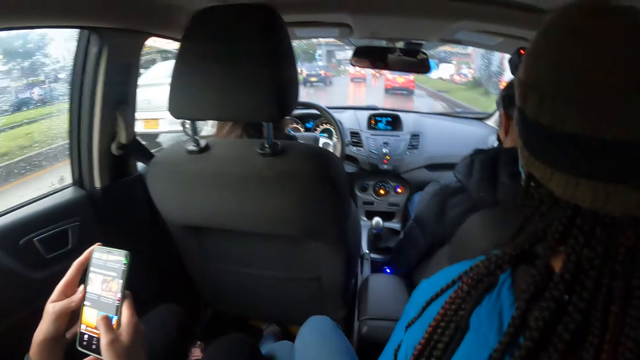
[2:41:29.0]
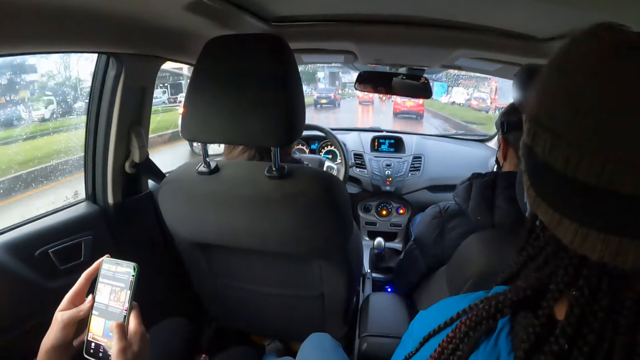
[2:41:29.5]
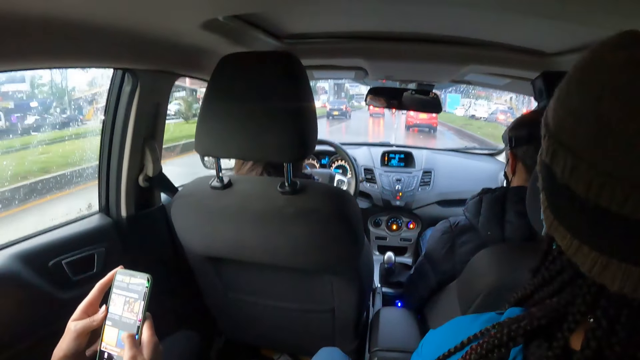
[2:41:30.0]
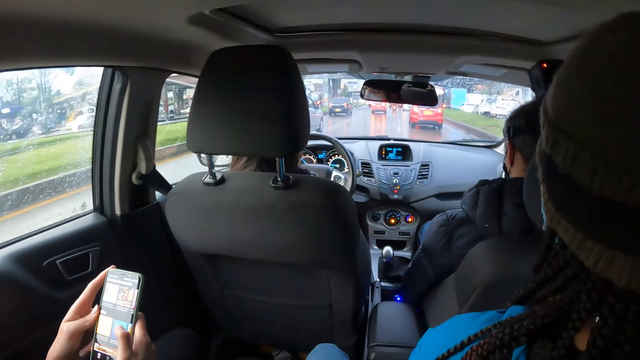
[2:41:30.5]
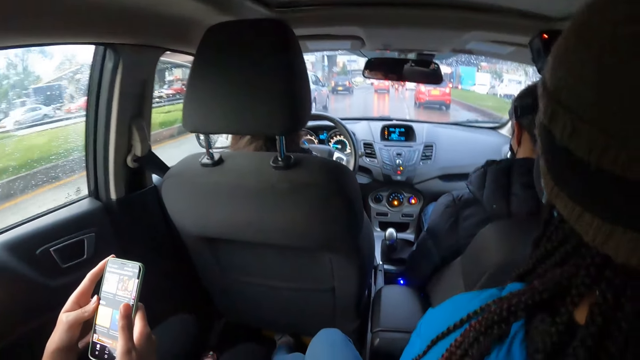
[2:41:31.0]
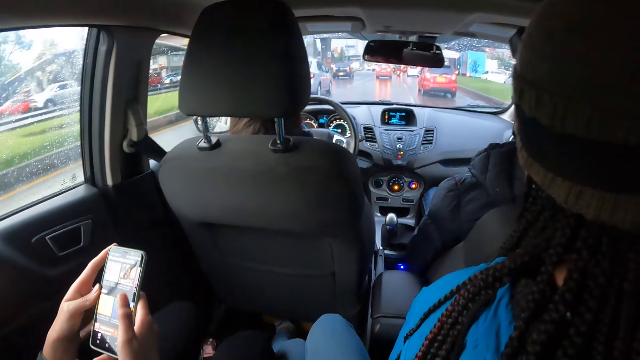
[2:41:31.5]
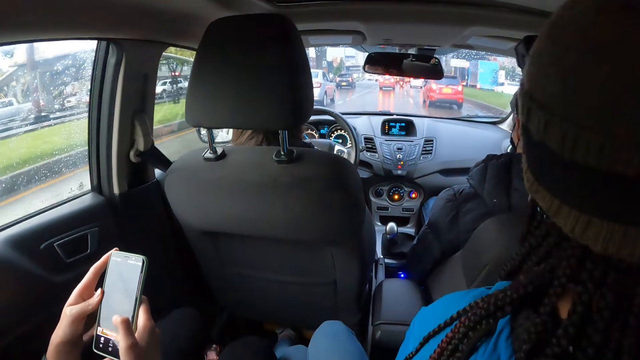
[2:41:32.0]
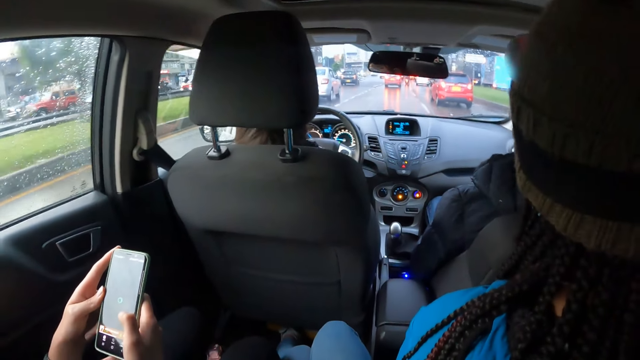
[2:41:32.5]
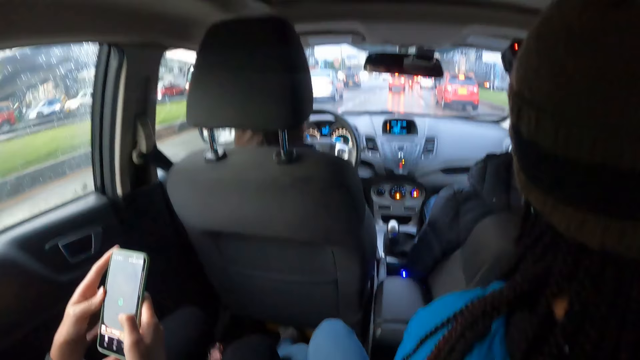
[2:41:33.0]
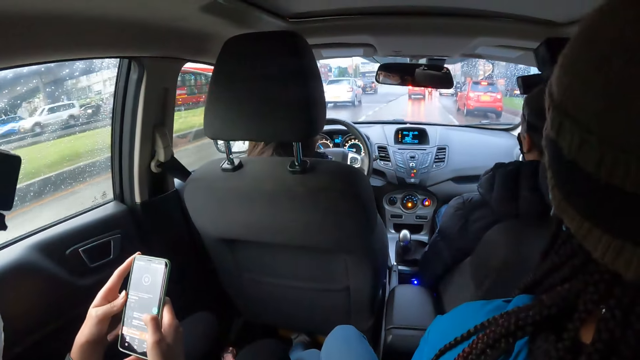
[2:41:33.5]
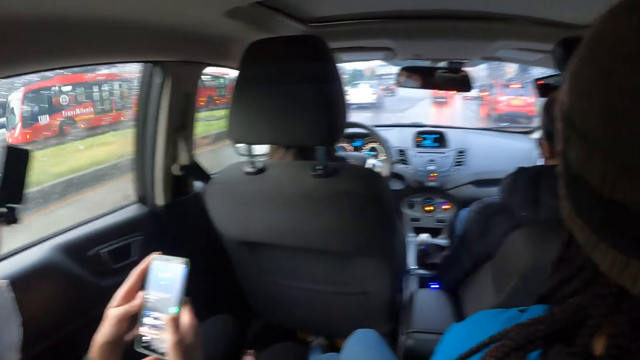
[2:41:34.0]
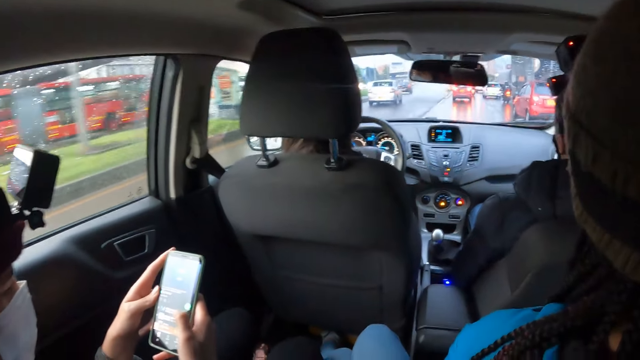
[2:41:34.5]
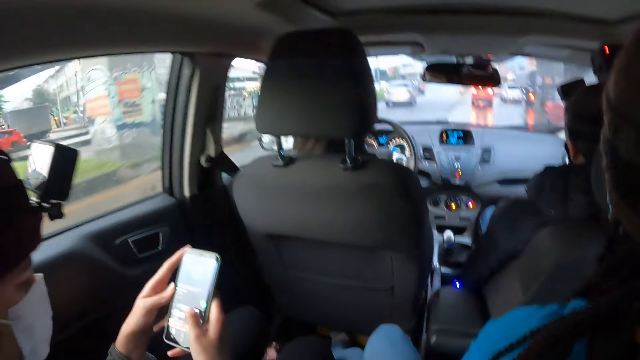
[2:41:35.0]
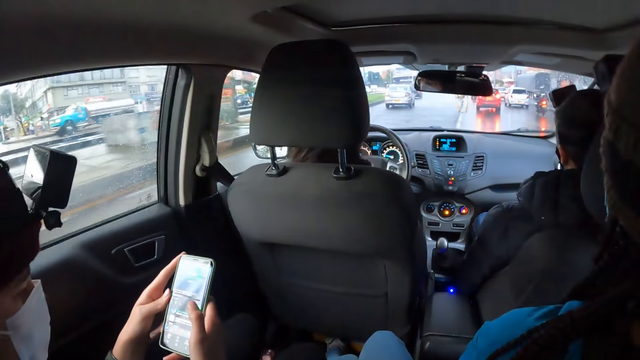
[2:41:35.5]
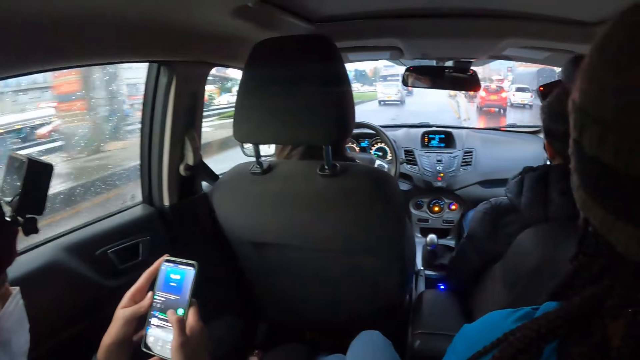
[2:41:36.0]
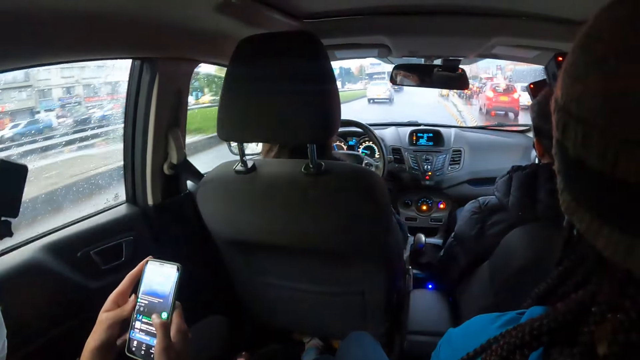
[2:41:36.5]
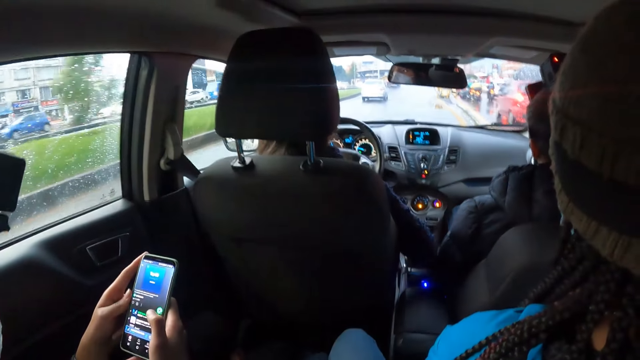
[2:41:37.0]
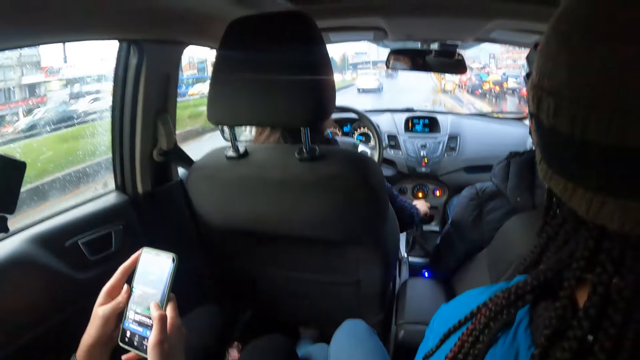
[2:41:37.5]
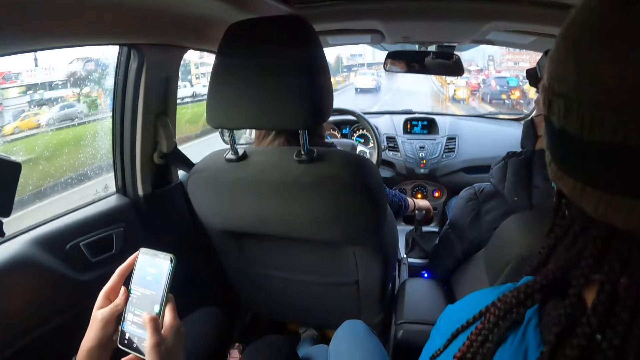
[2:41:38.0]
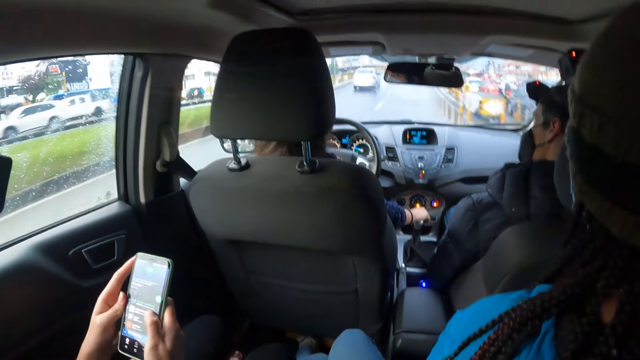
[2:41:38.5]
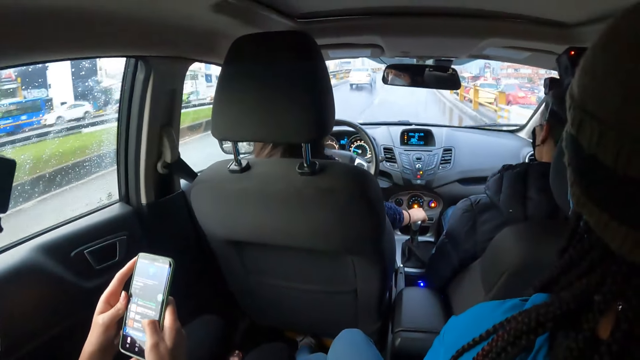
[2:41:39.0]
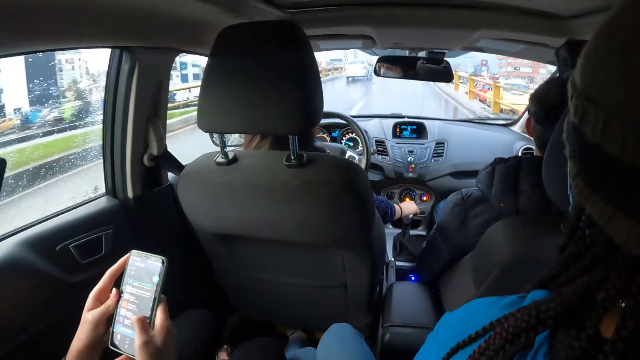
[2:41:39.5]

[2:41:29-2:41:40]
The woman holds the gear. The woman adjusts the gear of the car with her right hand.

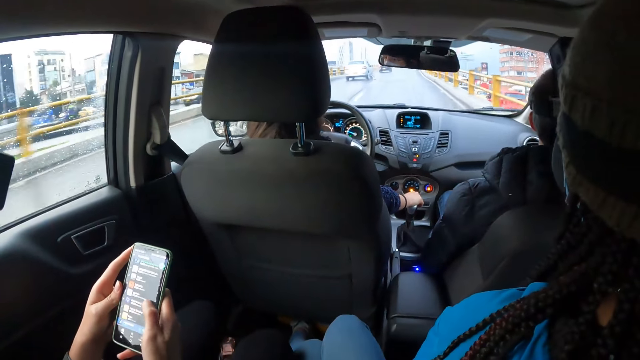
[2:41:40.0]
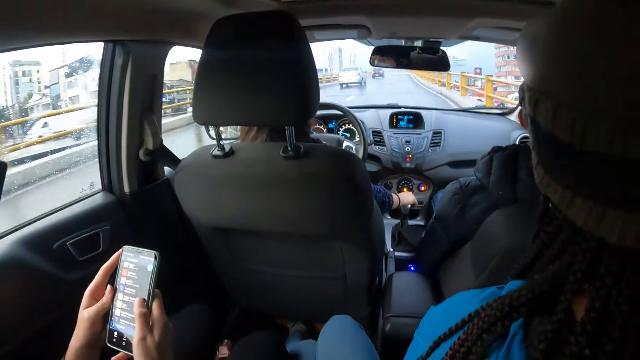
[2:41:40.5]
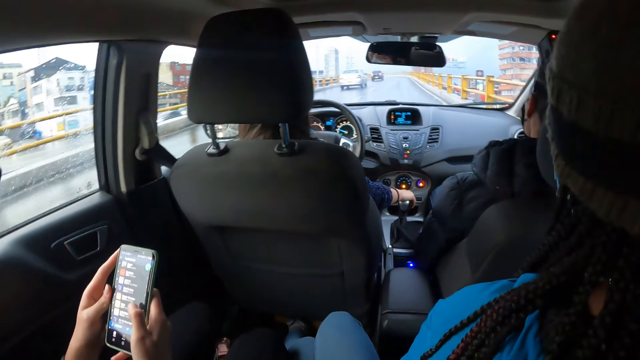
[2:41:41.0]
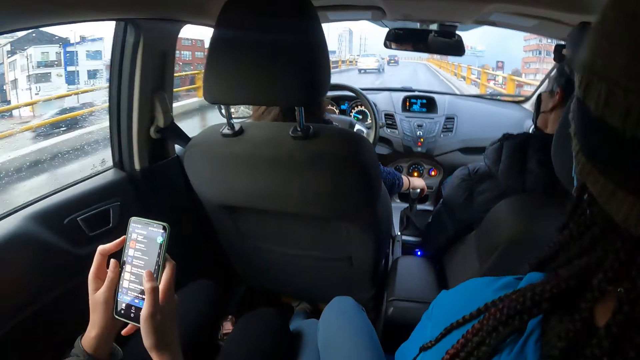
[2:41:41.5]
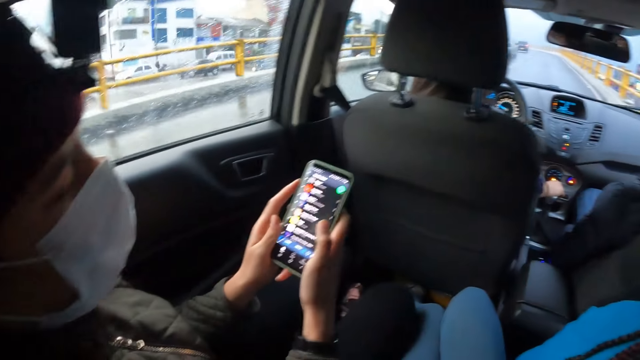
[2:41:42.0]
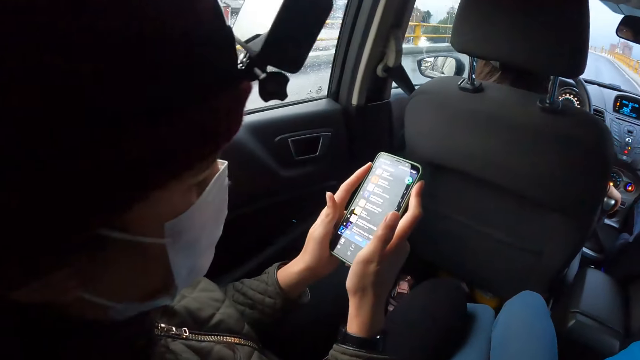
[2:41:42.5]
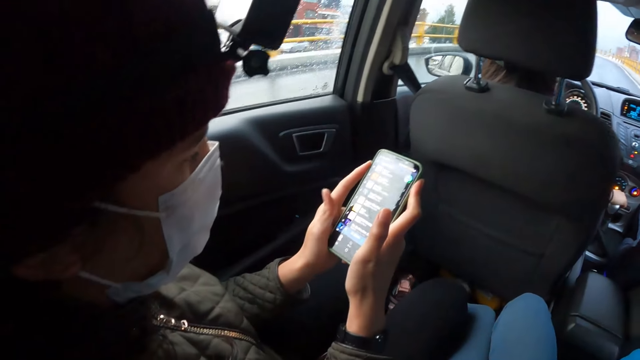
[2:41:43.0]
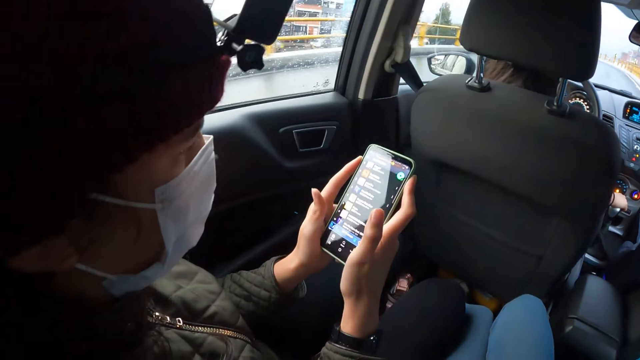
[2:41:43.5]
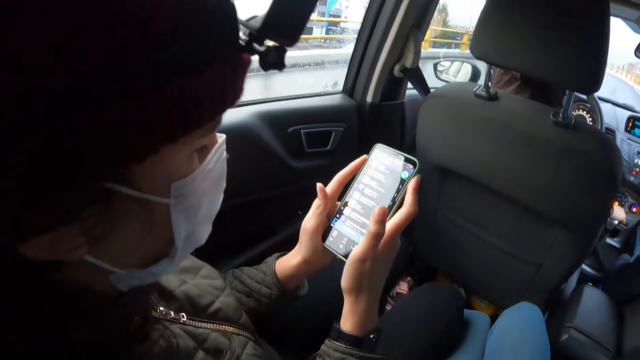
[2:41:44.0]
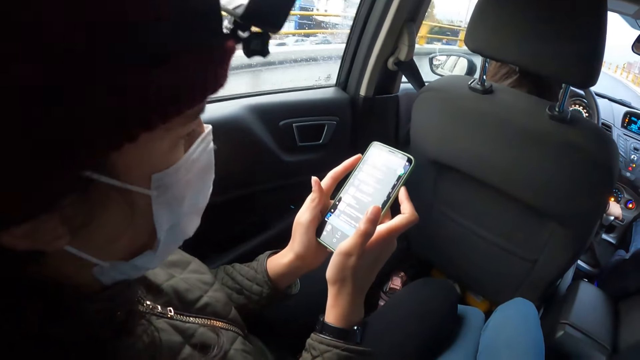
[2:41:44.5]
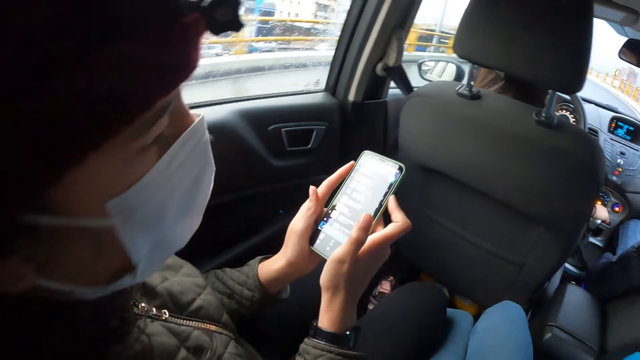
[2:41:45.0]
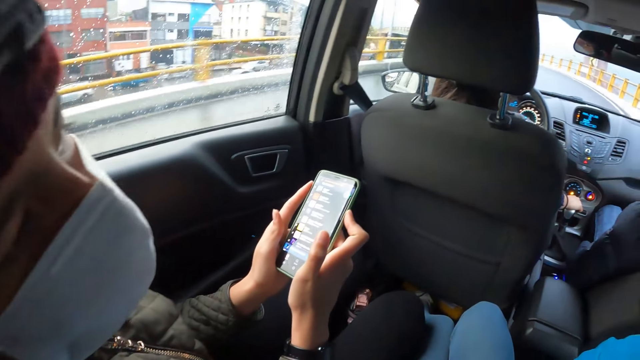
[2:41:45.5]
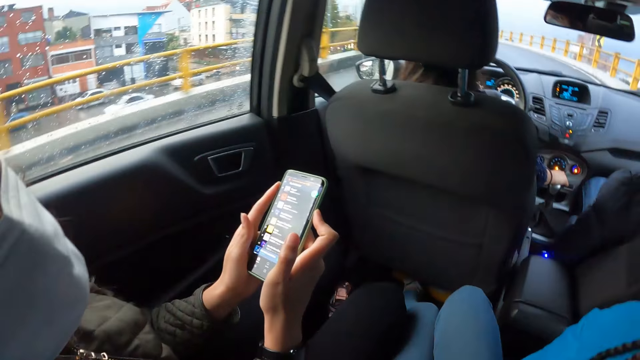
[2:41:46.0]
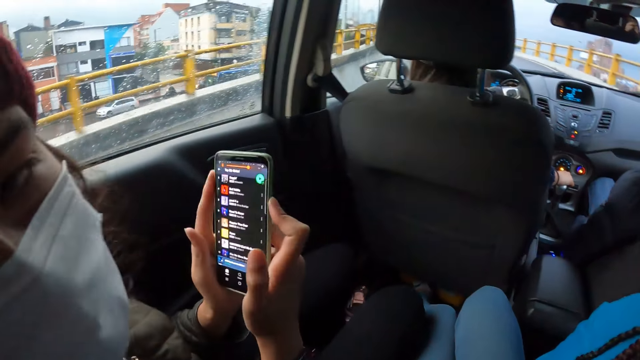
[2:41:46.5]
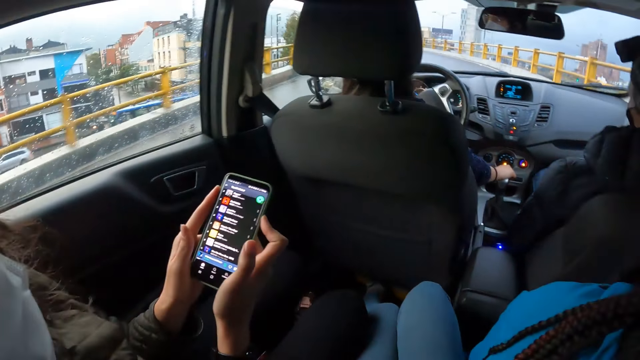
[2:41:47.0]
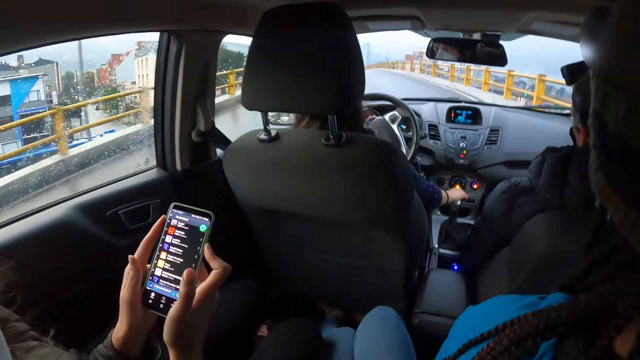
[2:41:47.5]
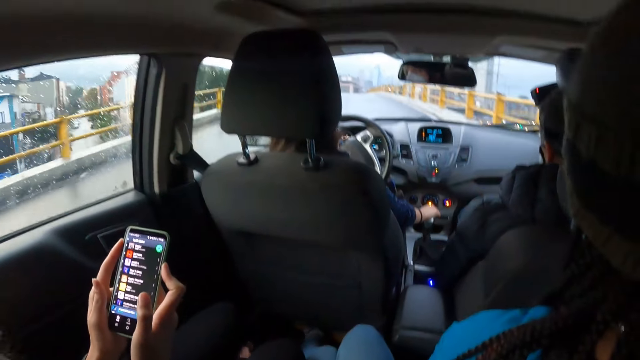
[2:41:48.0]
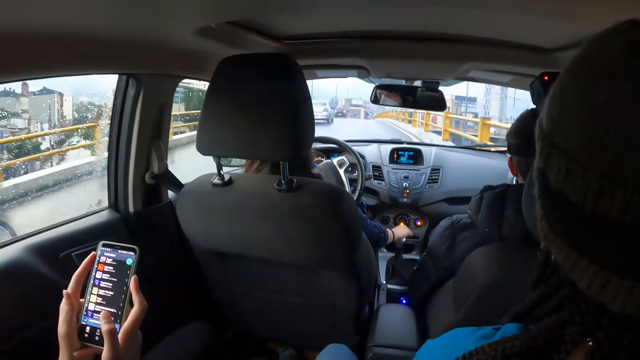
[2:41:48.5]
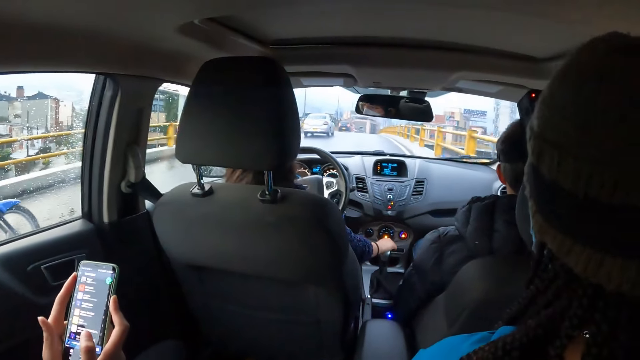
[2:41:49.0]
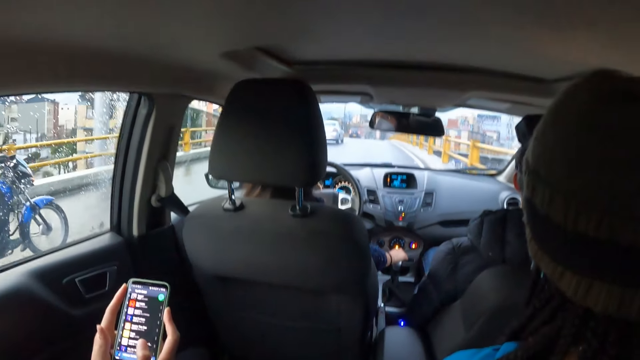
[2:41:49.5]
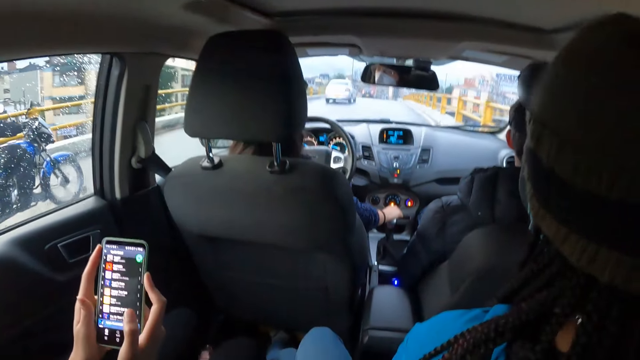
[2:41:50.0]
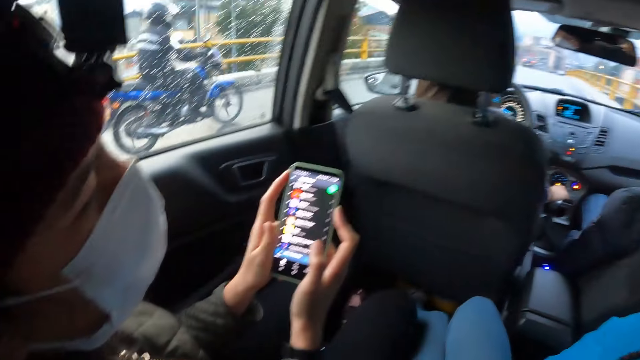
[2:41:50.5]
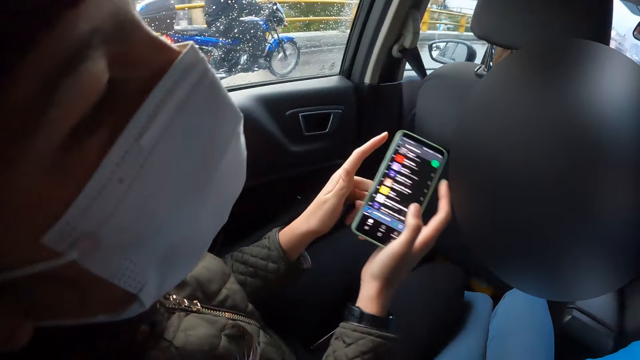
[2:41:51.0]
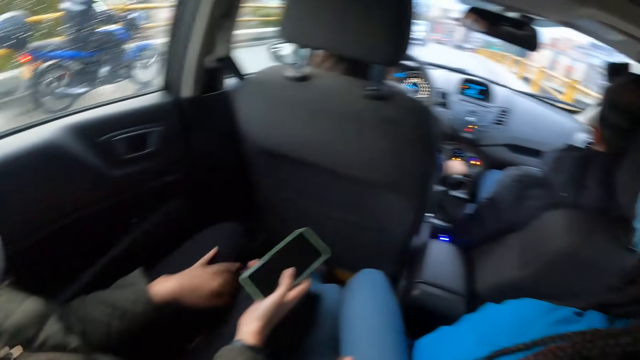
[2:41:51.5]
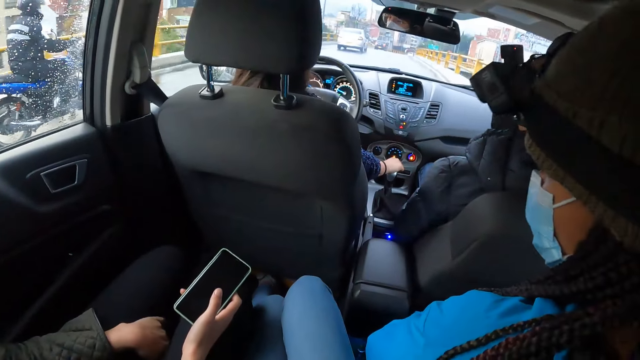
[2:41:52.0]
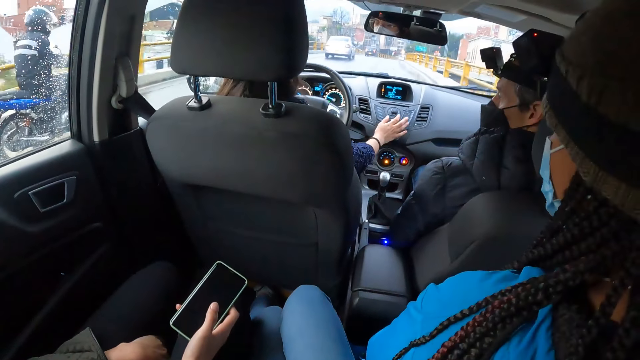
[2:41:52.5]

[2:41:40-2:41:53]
A woman operates a phone. The camera wearer looks at the woman's phone. They interact with the woman. The woman moves her face towards the camera wearer. The woman moves the phone. Another woman drives the car. The camera wearer looks at the first woman. The first woman holds the phone with her right hand. The other woman operates the stereo set on the car dashboard with her right hand. The other woman touches the car.
